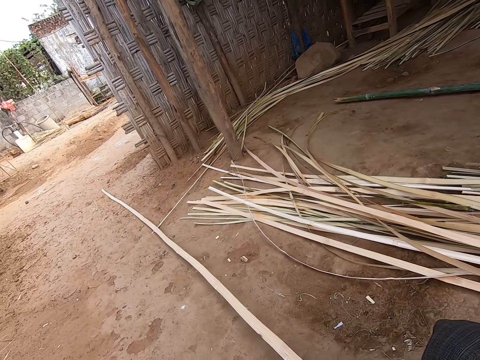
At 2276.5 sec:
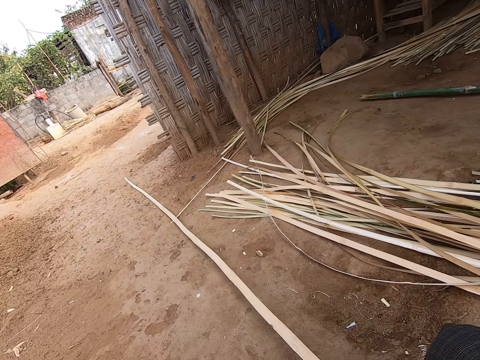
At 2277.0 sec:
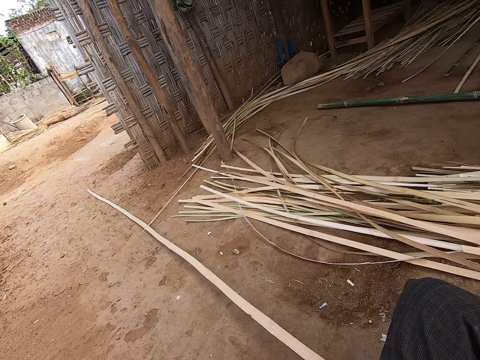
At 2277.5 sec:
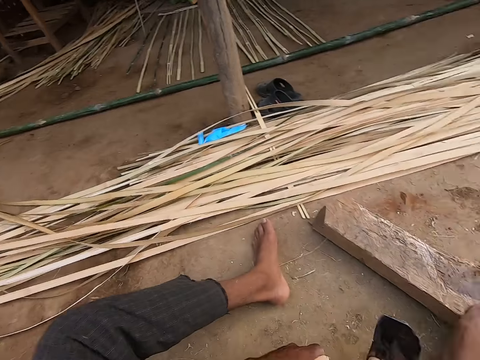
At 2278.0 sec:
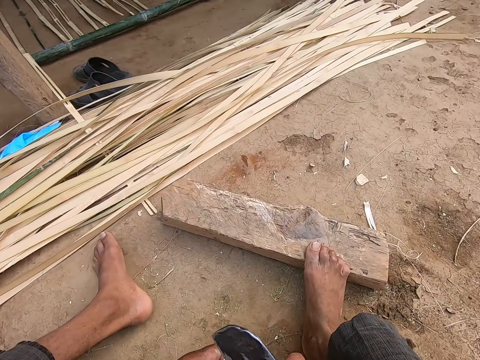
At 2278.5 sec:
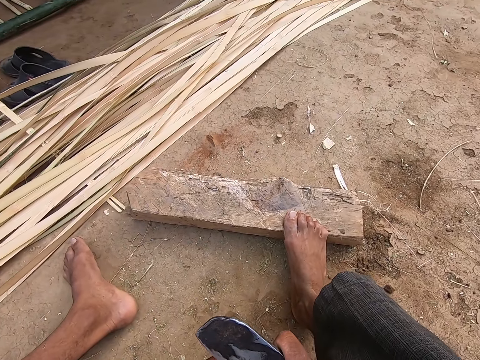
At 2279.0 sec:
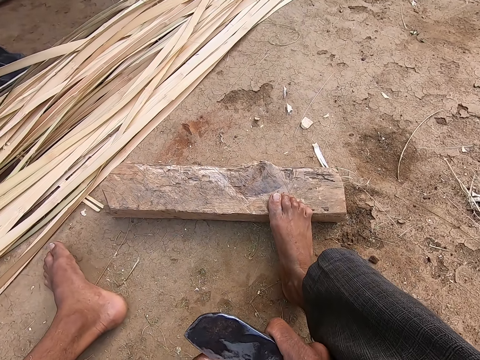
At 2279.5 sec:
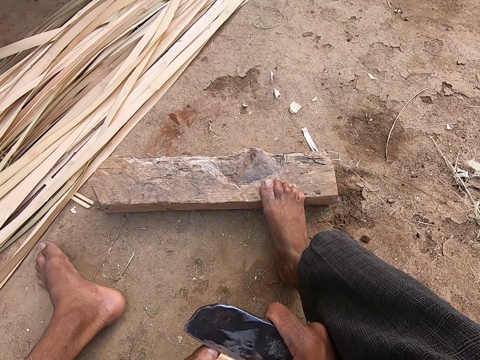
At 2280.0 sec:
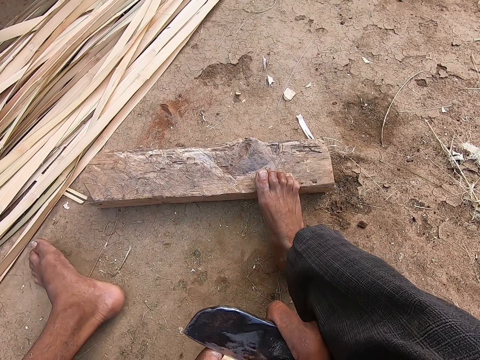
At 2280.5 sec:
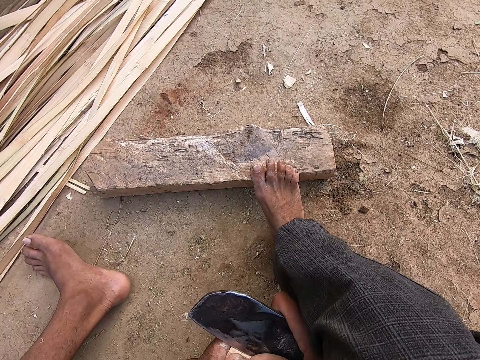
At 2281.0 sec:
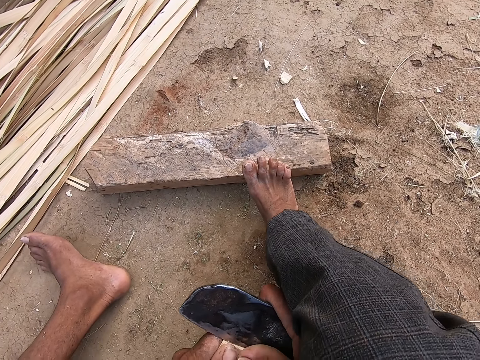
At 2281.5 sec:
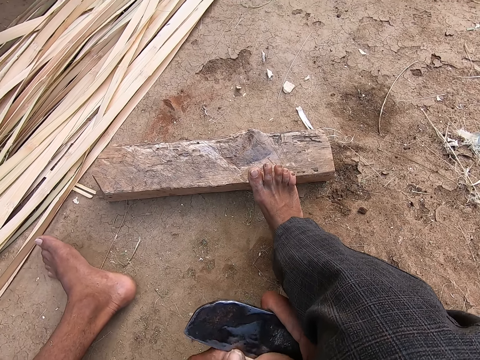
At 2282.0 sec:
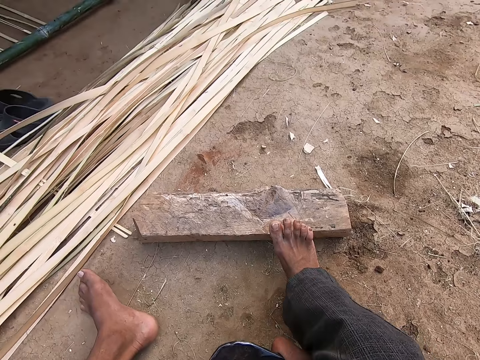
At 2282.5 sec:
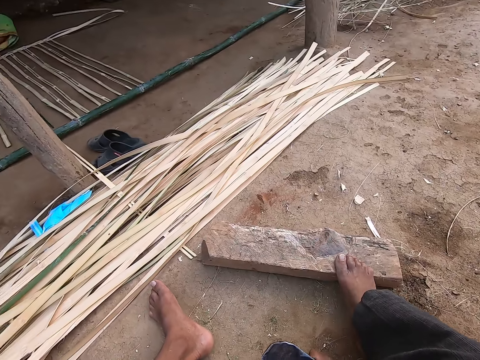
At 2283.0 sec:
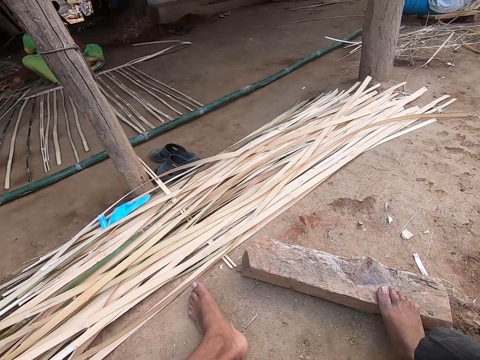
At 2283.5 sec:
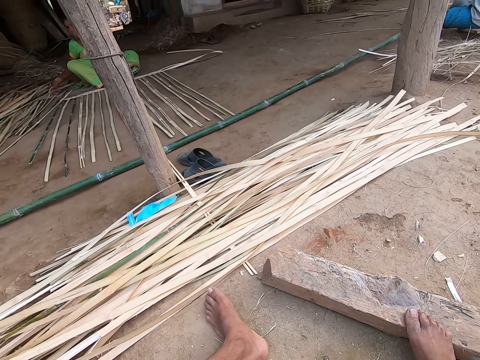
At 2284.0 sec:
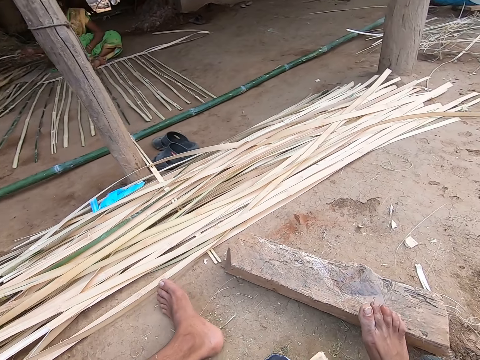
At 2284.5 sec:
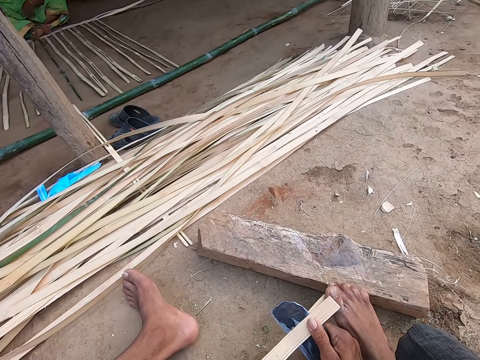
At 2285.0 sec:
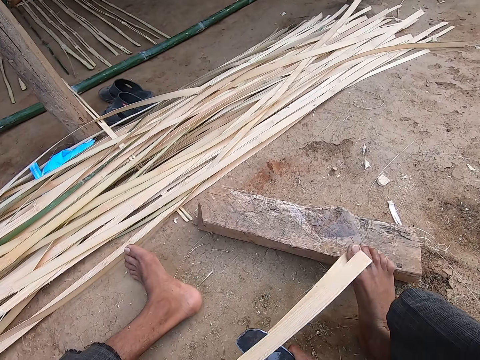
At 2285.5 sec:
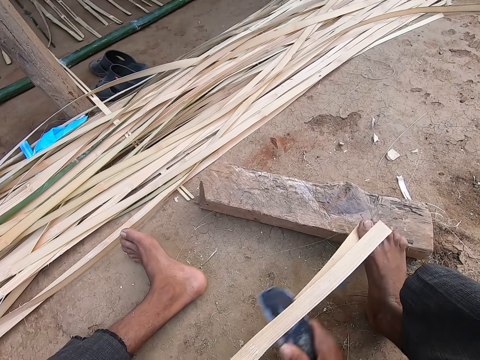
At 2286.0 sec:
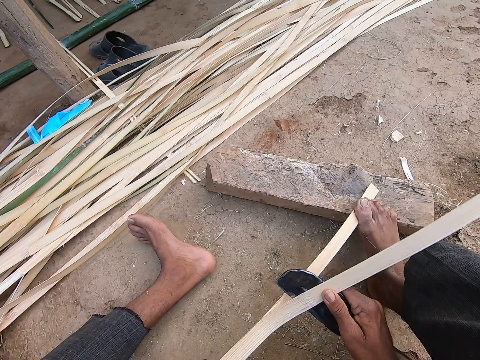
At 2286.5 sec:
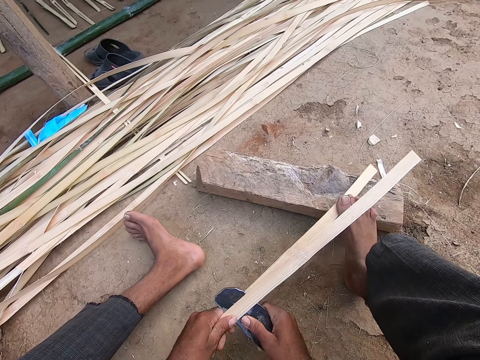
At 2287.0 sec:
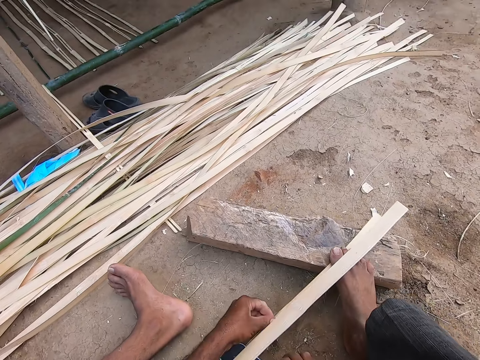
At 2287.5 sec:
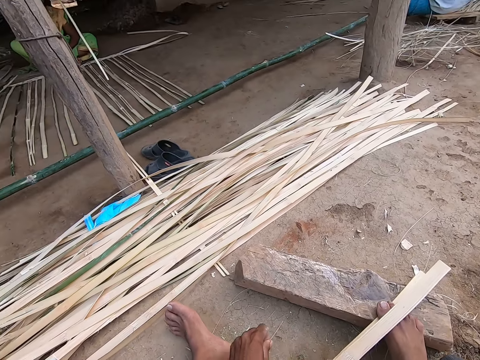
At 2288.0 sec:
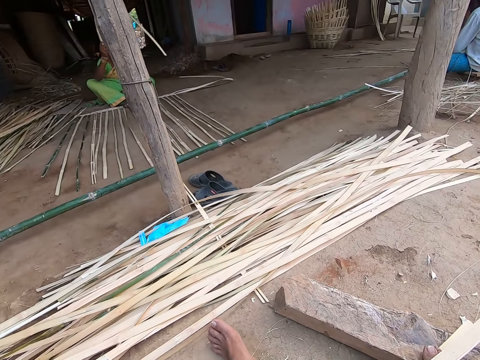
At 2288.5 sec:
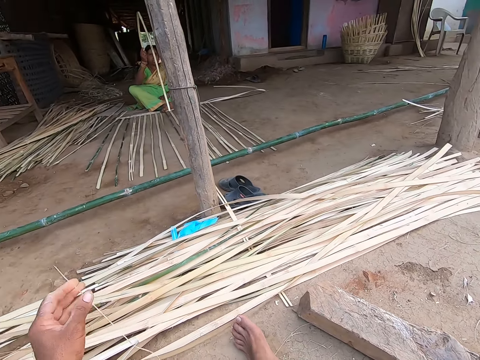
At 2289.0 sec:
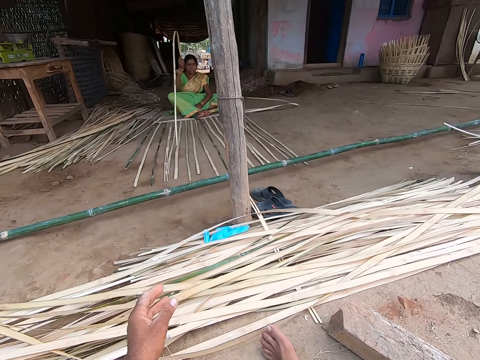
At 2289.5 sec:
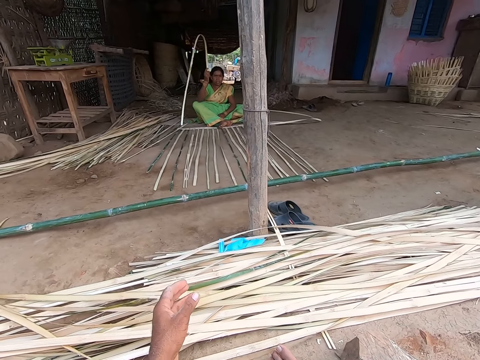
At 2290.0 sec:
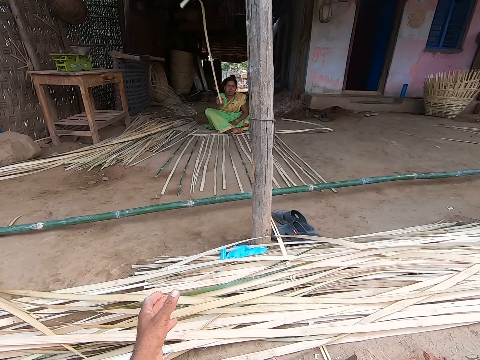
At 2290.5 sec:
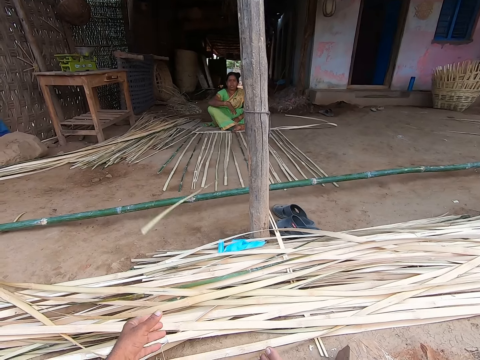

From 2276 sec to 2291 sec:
The camera wearer strips the bamboo strip in his left hand with a knife in his right hand. A woman picks a bamboo strip from the ground with her right hand. The woman interacts with the camera wearer. The woman stretches the bamboo strip towards the camera wearer with her right hand. The camera wearer drops some bamboo strip debris on the floor with his left hand. He stretches his left hand towards the woman. The woman throws the bamboo strip to the ground with her right hand.

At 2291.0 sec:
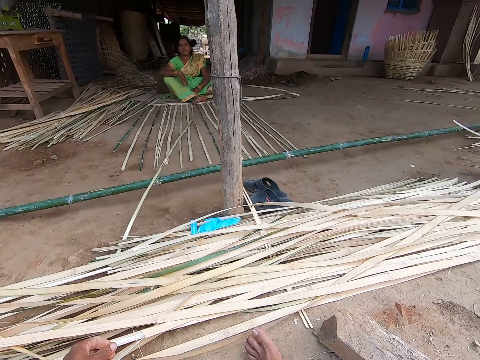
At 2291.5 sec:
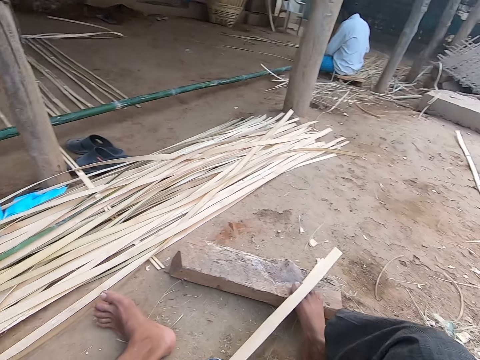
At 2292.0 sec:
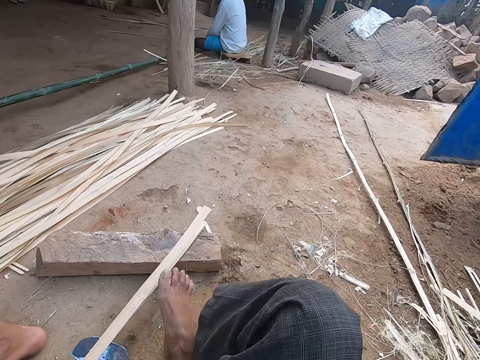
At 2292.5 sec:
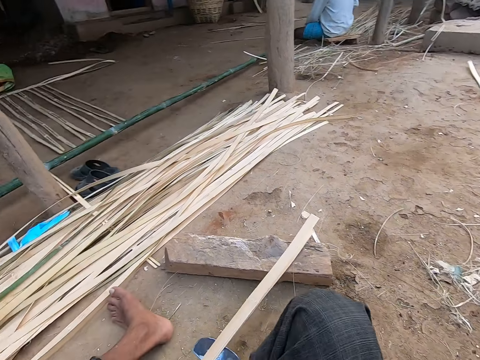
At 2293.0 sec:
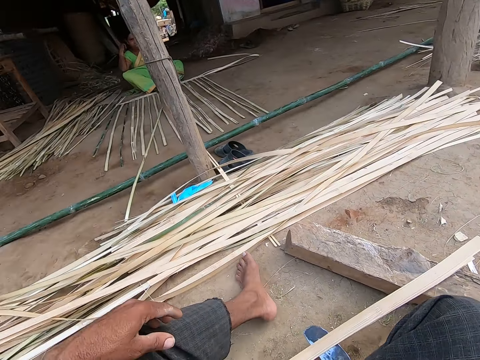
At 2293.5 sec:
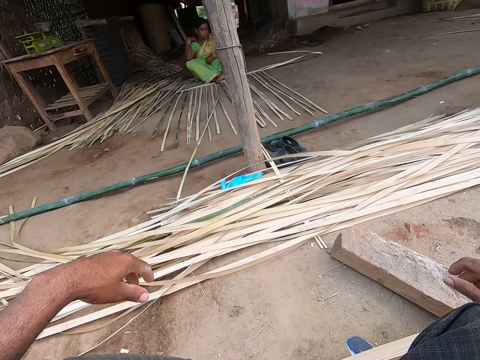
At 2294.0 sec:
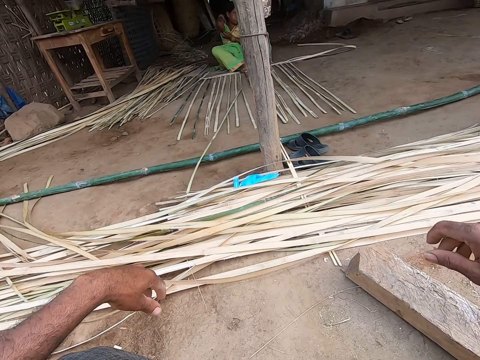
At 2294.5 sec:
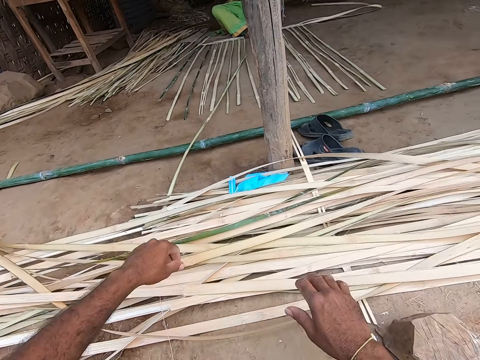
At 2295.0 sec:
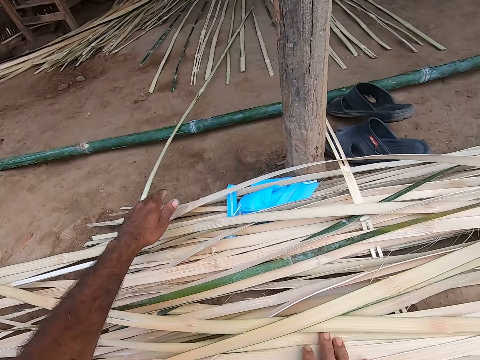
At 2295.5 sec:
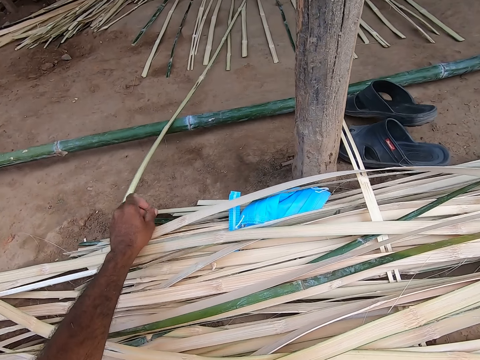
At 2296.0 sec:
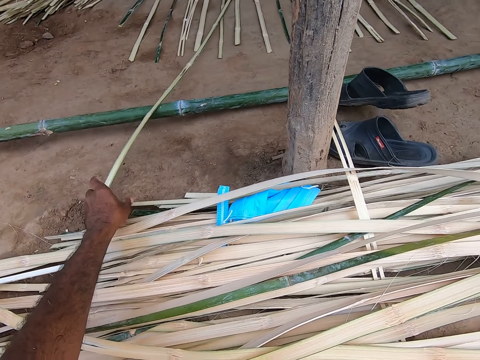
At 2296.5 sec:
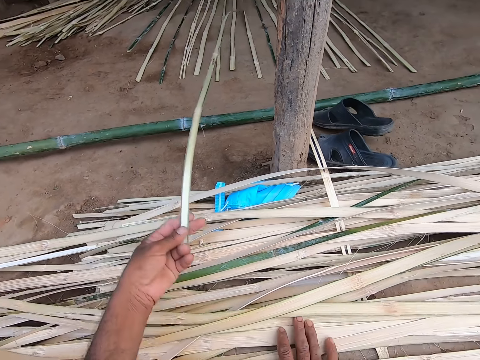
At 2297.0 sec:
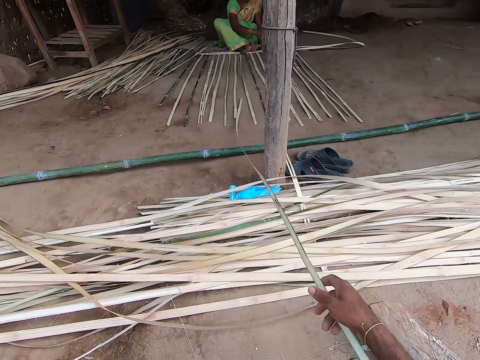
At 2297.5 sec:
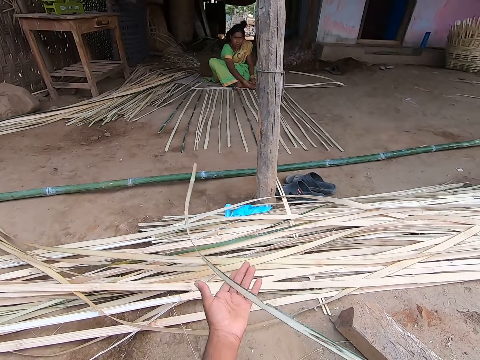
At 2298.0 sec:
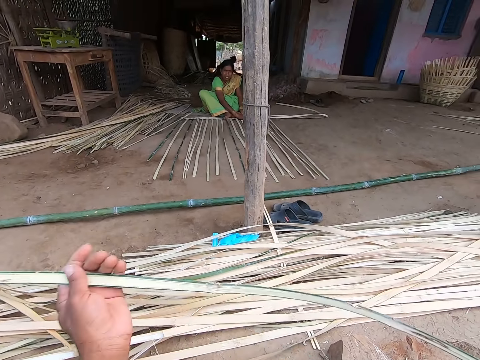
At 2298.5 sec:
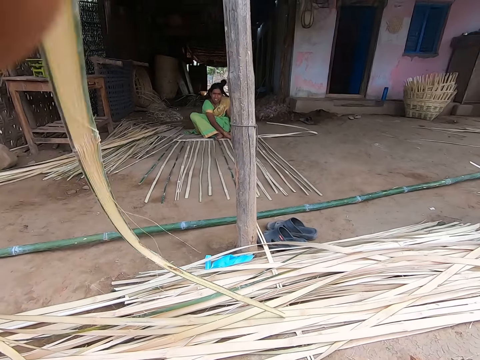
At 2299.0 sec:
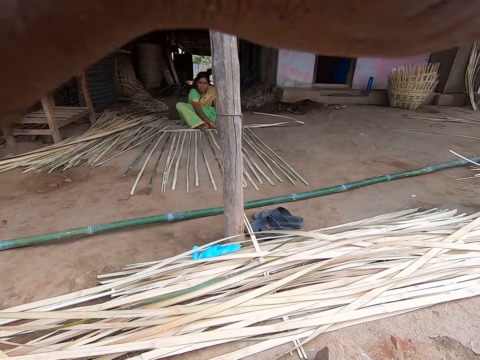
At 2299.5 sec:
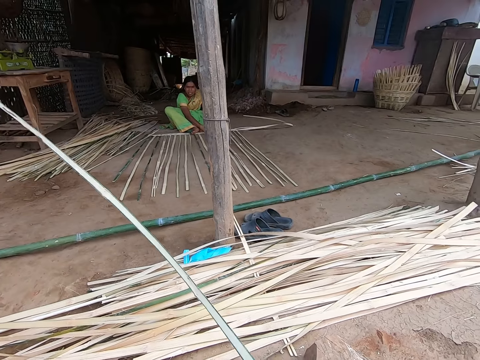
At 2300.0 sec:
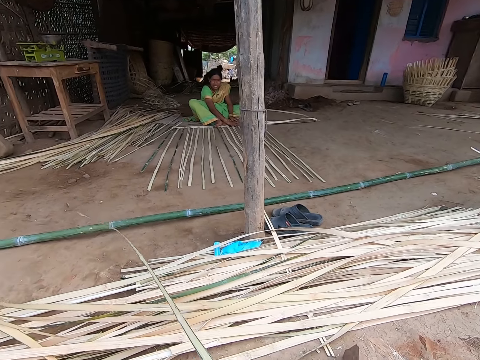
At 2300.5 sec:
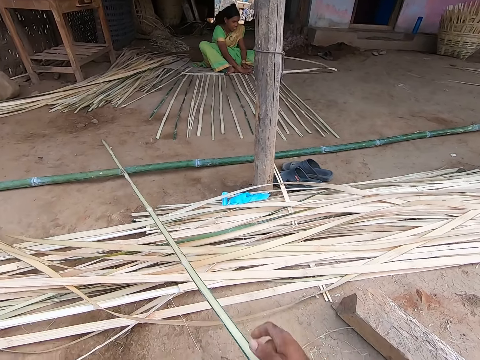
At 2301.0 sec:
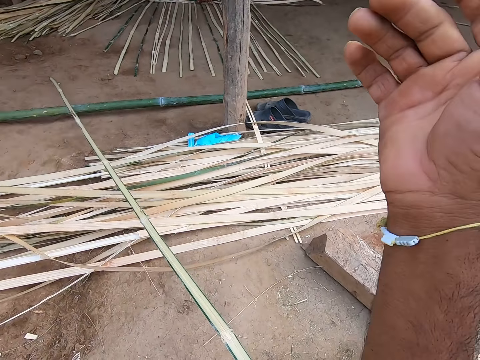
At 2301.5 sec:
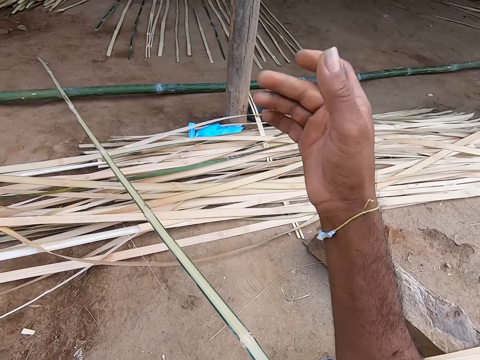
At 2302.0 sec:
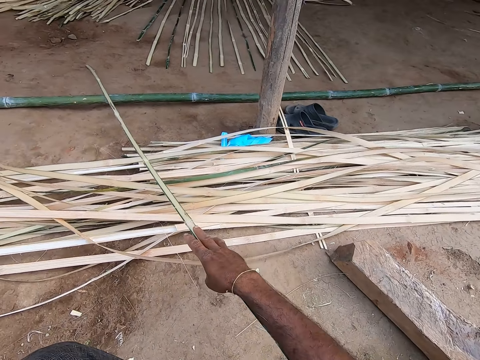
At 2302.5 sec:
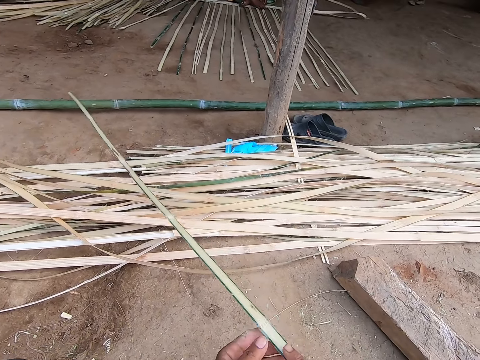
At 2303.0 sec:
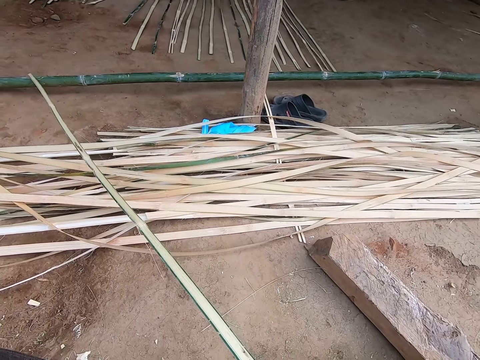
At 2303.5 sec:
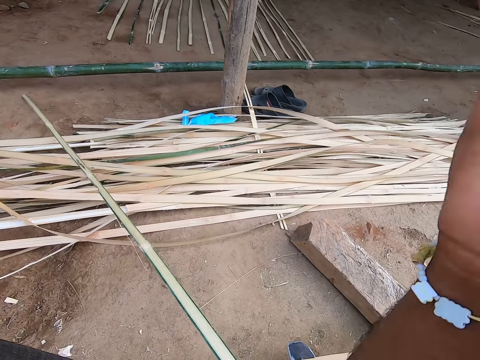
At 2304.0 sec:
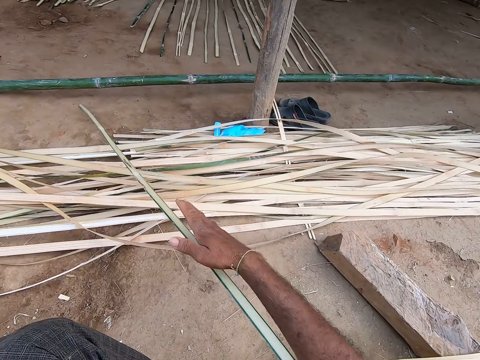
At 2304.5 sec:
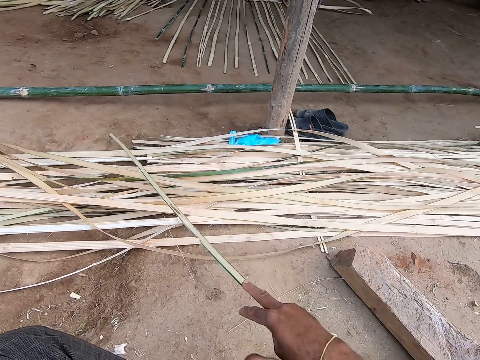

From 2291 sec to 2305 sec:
The camera wearer lifts his right leg from the wood on the floor. He folds his right leg on the ground. He looks around. He lifts his left leg from the ground. He folds his left leg on the ground. A woman scratches her right armpit with her left hand. The camera wearer places his right hand on some bamboo strips on the ground. He touches the bamboo strips on the floor with his left hand. He pulls the bamboo strip from the ground with both hands. He picks the sisal from the ground. He turns the bamboo strip with his left hand. He pulls the bamboo strips with both hands. He measures the sisal with his hand.
